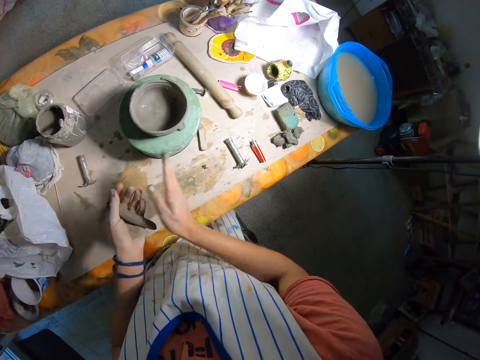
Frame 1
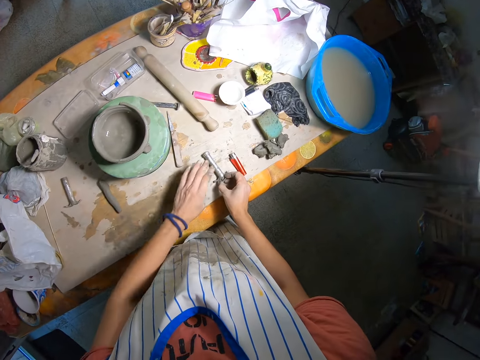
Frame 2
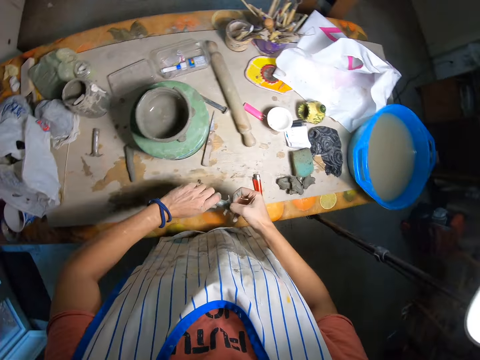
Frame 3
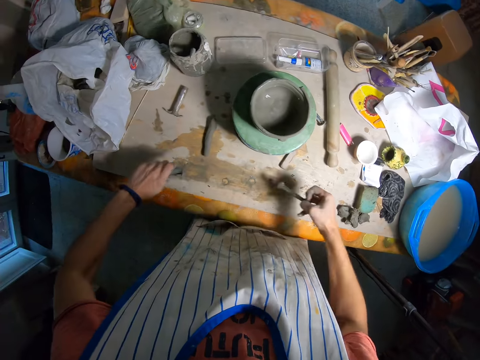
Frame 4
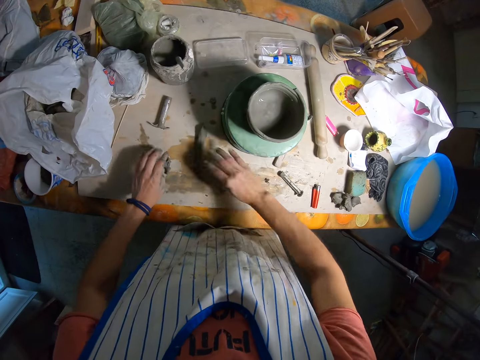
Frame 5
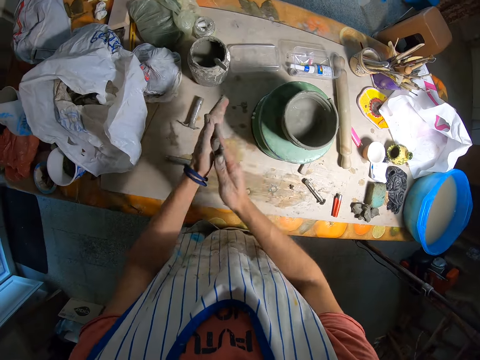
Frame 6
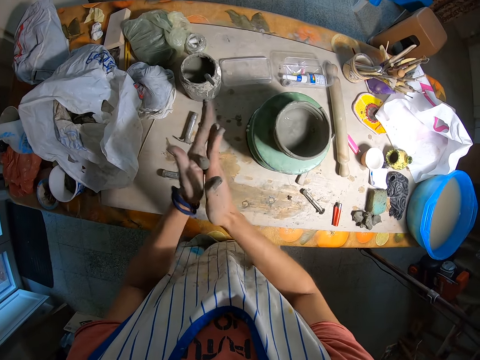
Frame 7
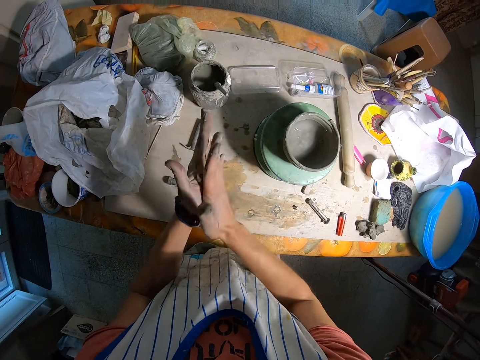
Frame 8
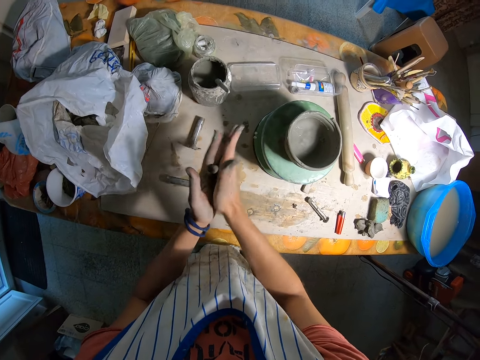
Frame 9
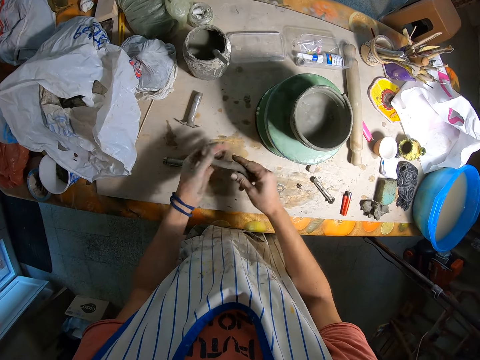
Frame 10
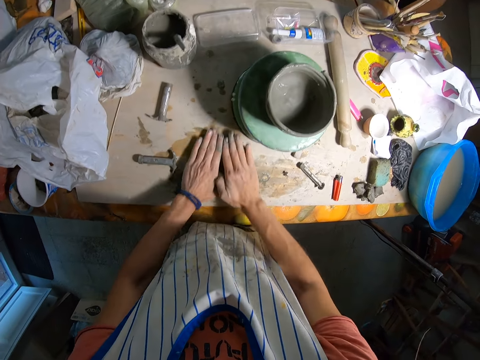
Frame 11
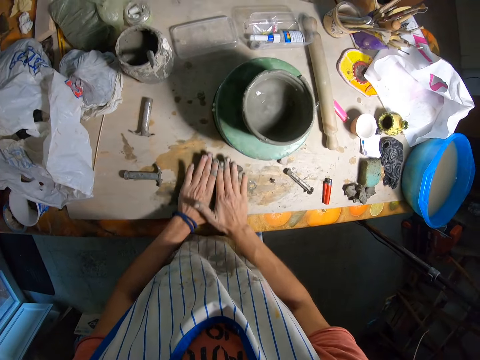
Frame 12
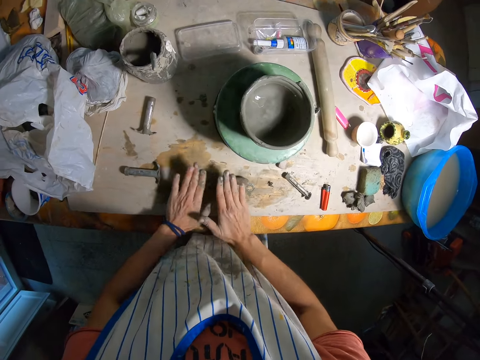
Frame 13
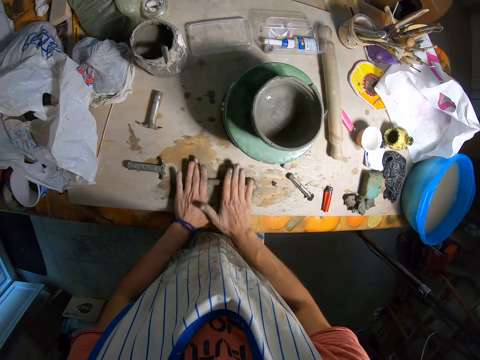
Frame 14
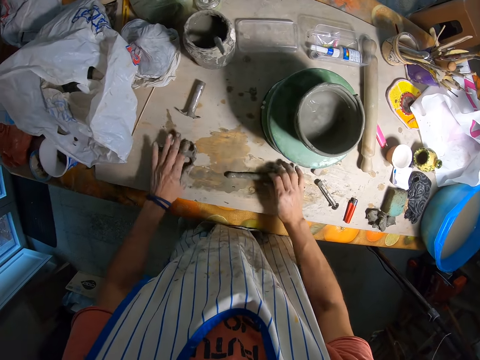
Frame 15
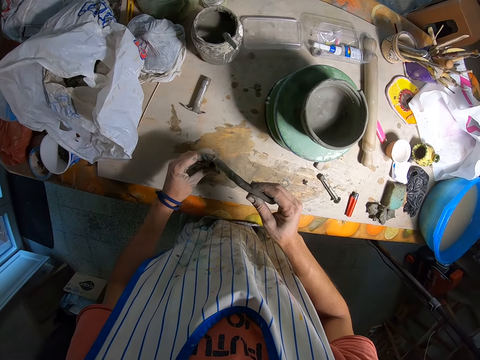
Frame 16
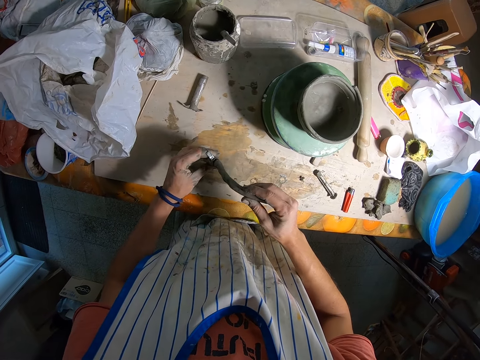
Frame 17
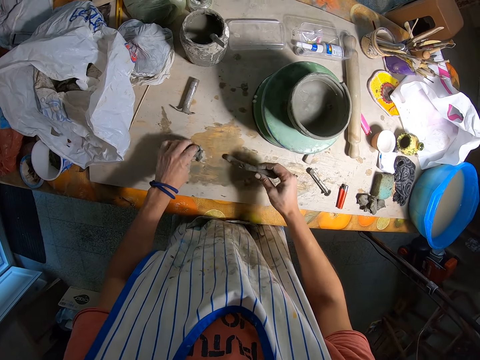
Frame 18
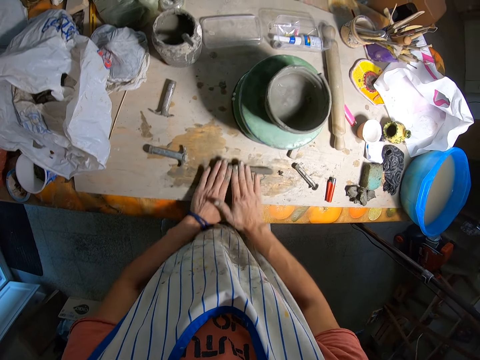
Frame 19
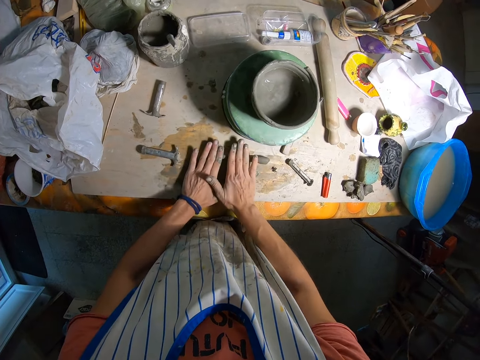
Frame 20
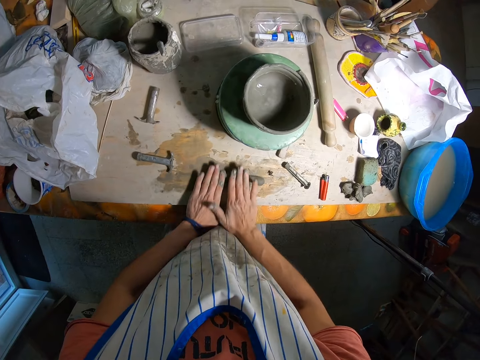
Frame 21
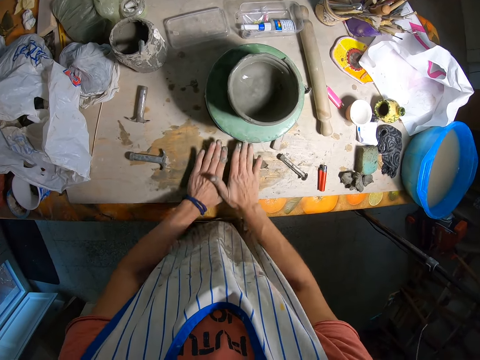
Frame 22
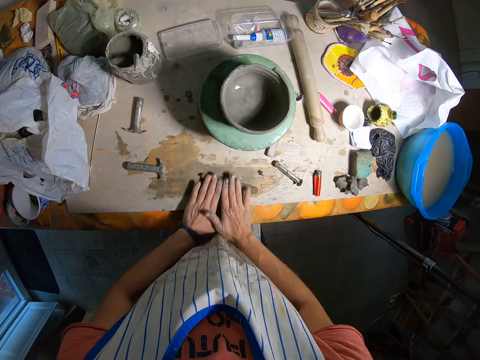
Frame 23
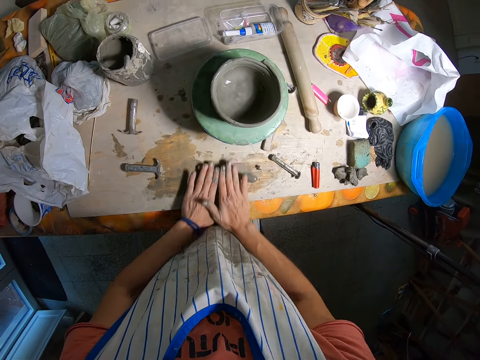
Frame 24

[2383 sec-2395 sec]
The camera wearer drops the clay on the table. She pulls the rod or plunger from the clay ejector with her hands. She takes the syringe. She puts the flange down, puts the plunger down. She picks up the clay from the table with her left hand. She rolls the clay with her hands. She drops the clay on the table. She rolls the clay on the table with her hands. She takes the flange, takes the clay. She tries to fit the clay in the clay ejector. She drops the clay and the clay ejector. She rolls the clay on the table with her hands.

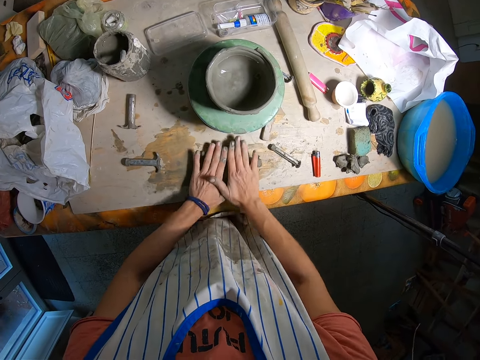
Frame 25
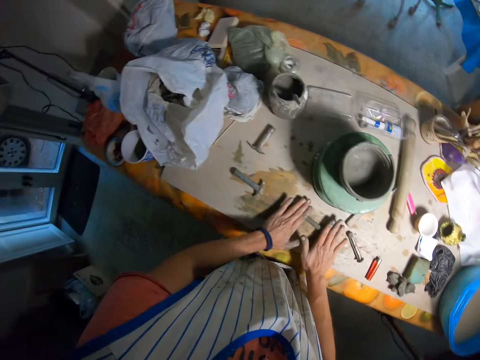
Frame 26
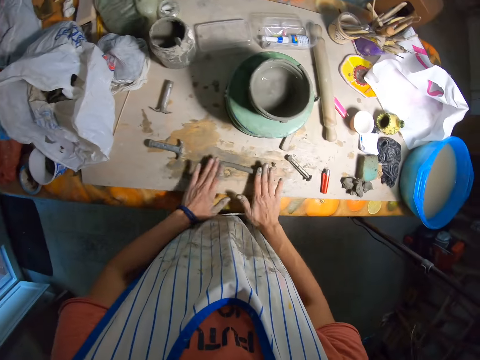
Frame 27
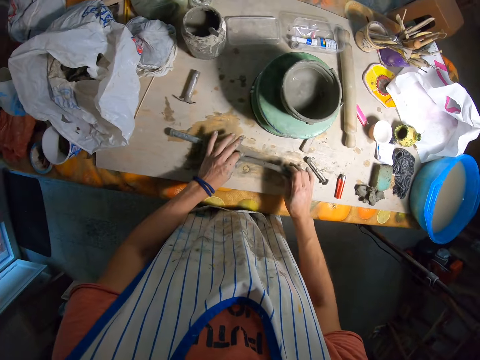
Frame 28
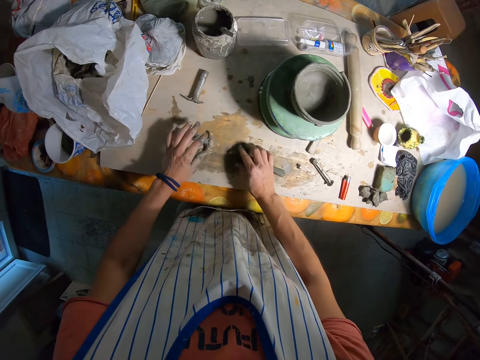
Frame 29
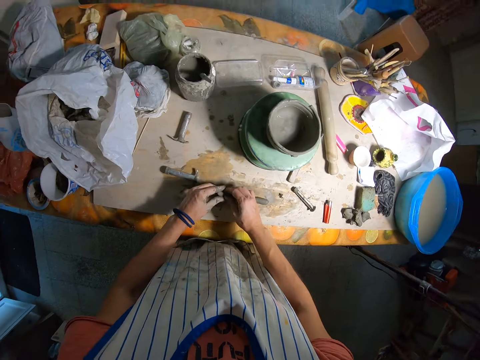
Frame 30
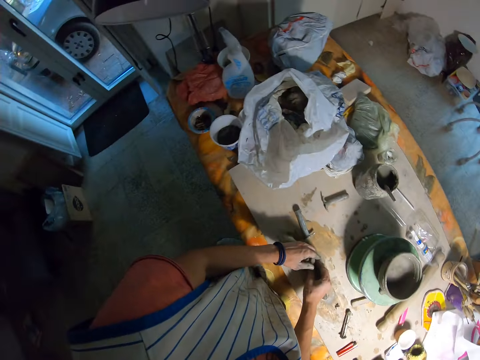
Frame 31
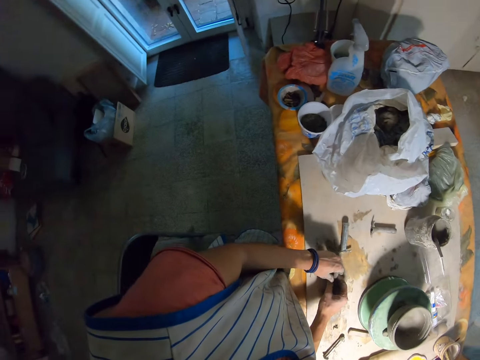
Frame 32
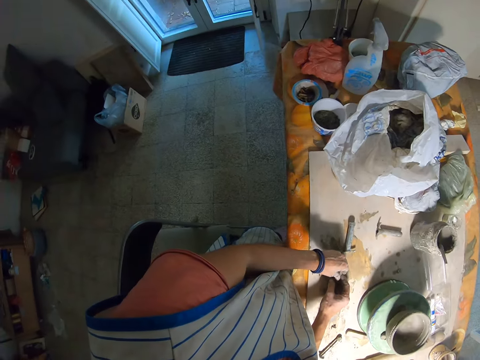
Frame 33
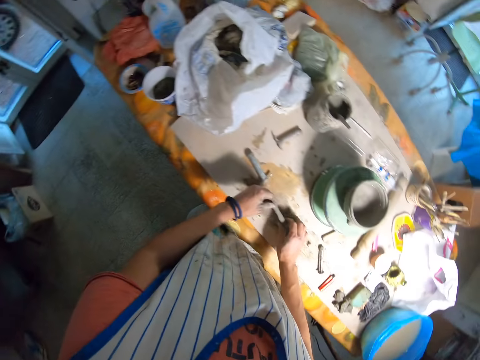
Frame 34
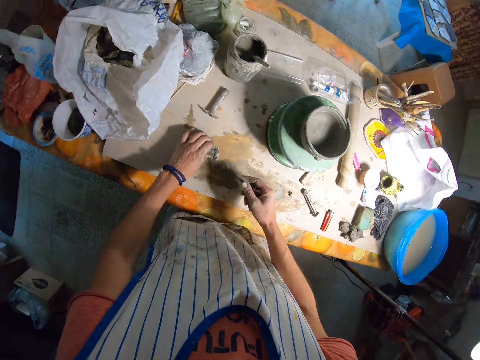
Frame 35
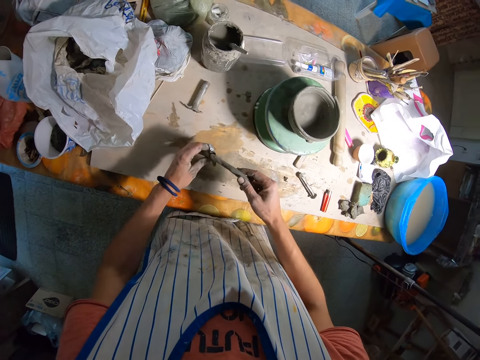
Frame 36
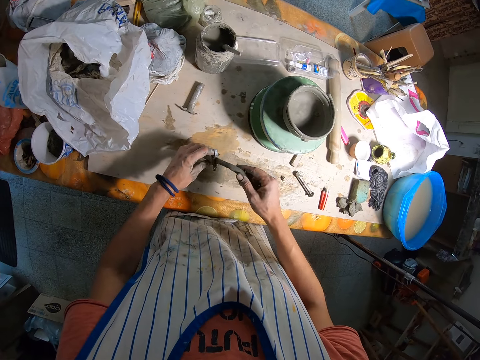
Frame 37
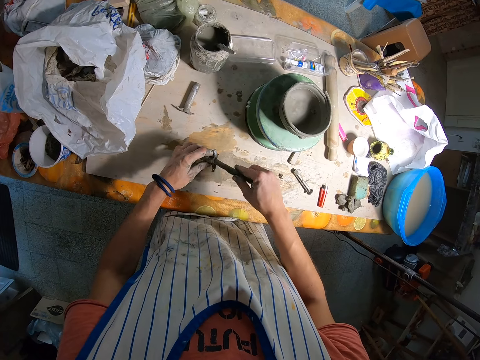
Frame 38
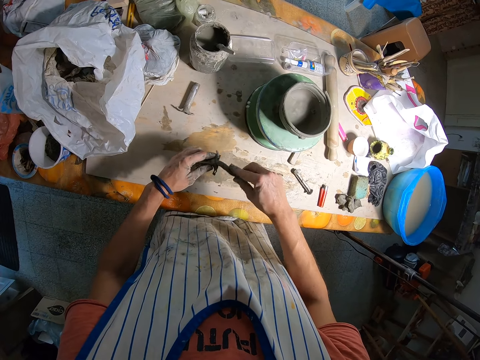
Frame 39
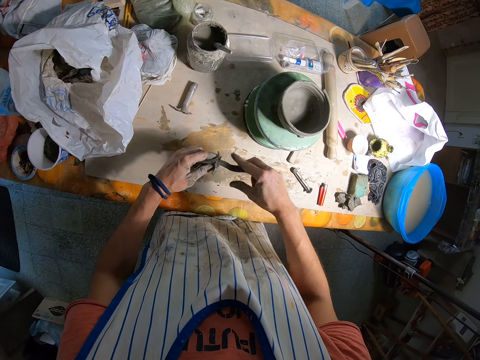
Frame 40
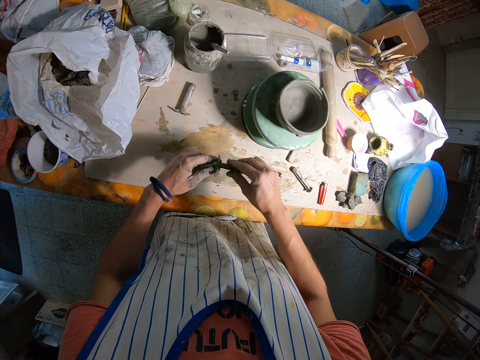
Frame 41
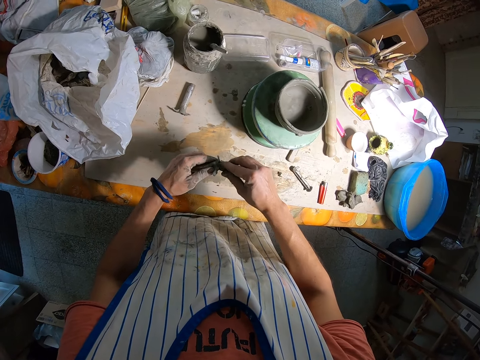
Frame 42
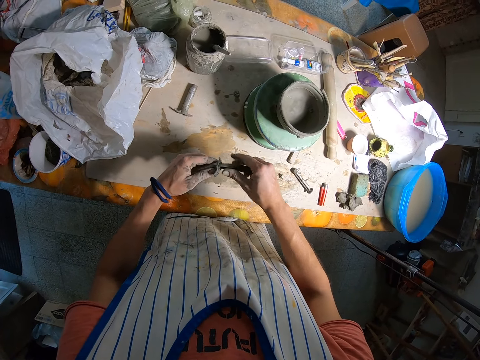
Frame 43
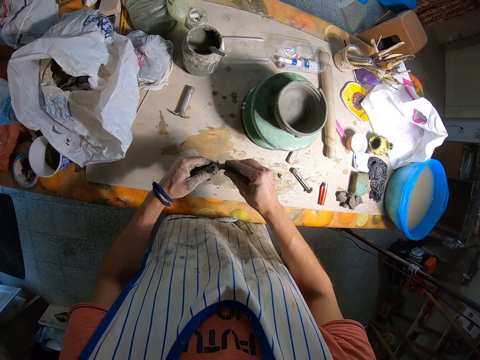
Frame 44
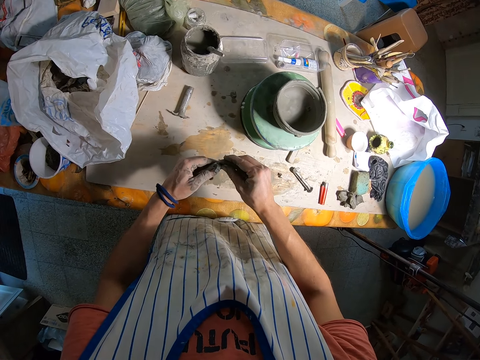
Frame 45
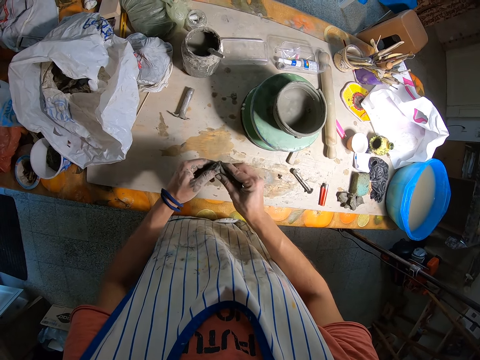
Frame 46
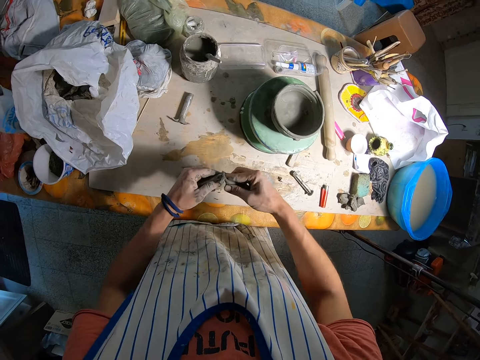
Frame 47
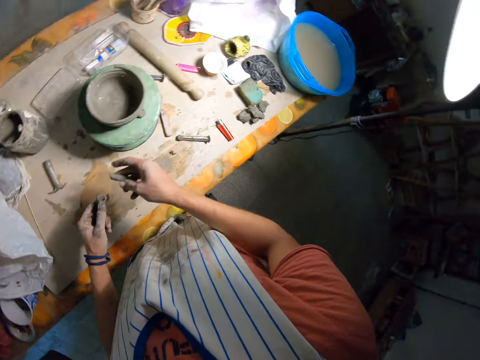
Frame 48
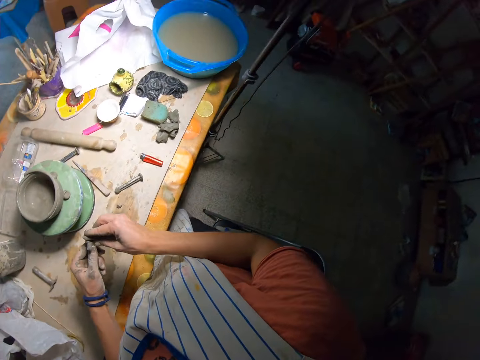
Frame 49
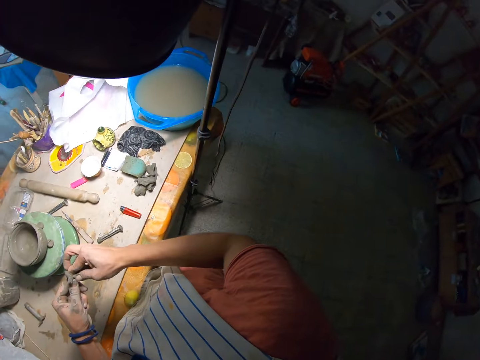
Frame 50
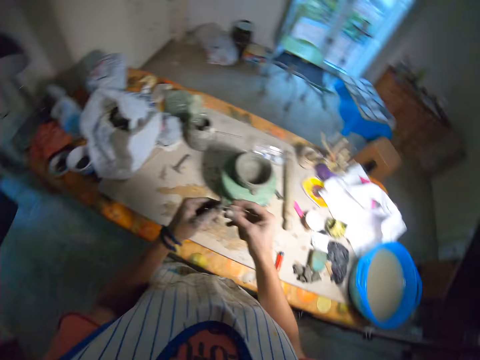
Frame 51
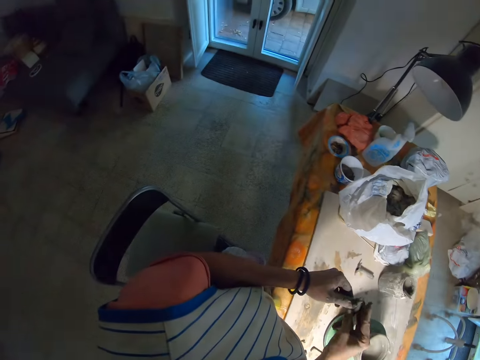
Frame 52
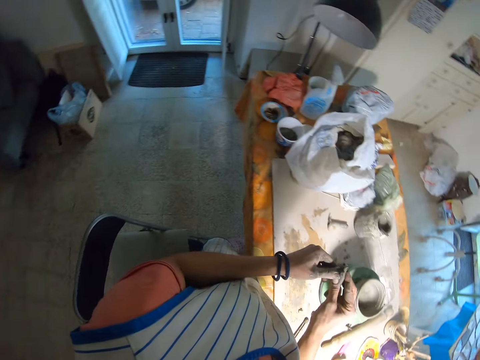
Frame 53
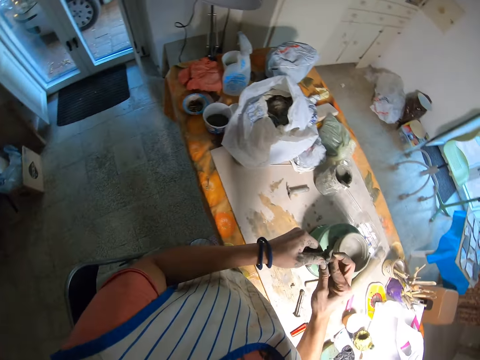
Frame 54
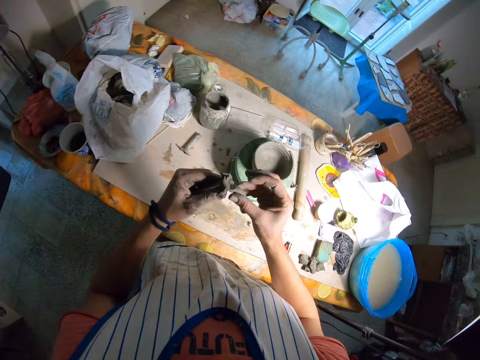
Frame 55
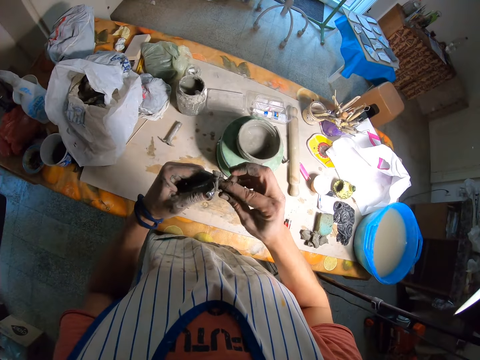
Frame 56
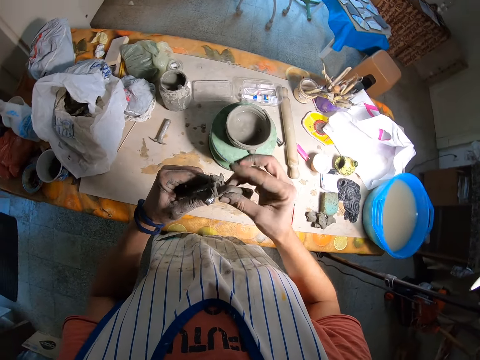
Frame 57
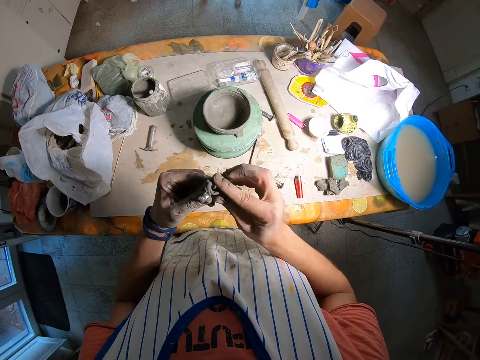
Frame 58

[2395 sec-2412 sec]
The camera wearer puts the clay down. She touches the clay. She fits the clay into the clay ejector with her hands. She cuts the clay. She inserts the clay in the flange.
